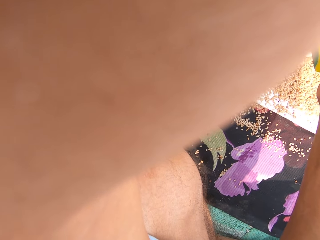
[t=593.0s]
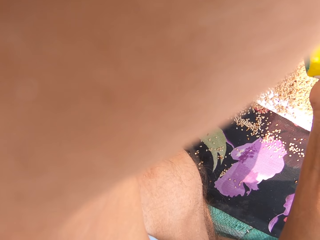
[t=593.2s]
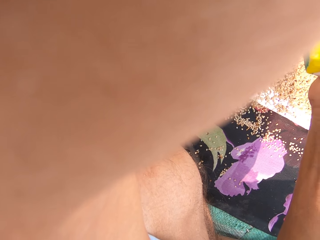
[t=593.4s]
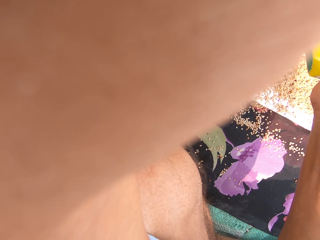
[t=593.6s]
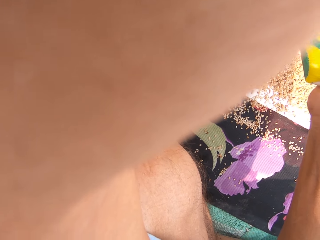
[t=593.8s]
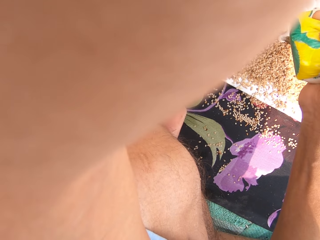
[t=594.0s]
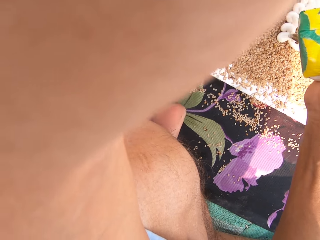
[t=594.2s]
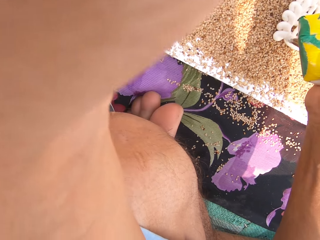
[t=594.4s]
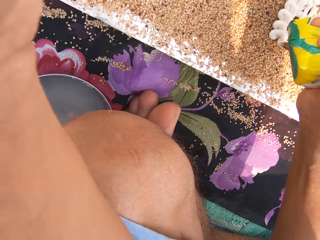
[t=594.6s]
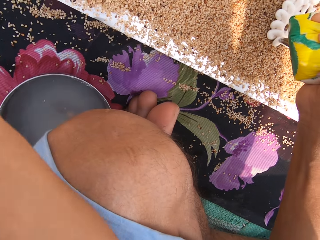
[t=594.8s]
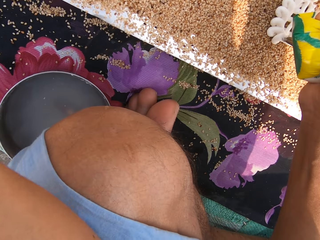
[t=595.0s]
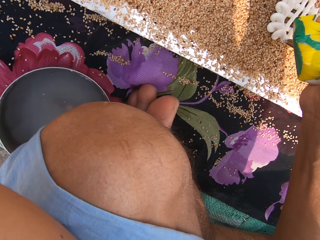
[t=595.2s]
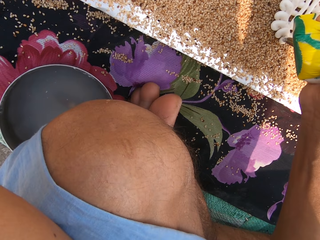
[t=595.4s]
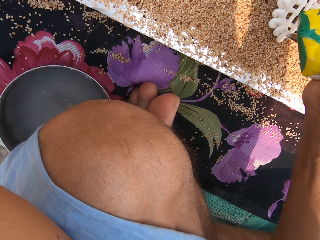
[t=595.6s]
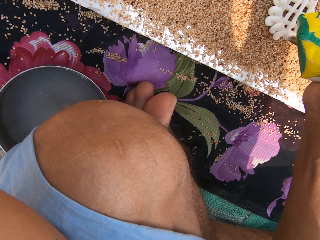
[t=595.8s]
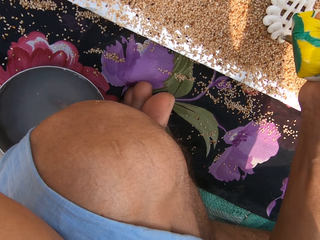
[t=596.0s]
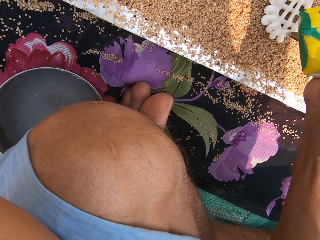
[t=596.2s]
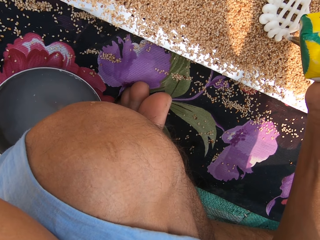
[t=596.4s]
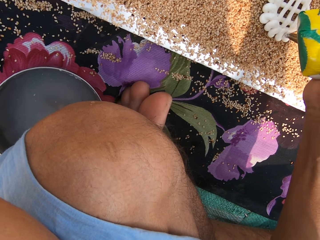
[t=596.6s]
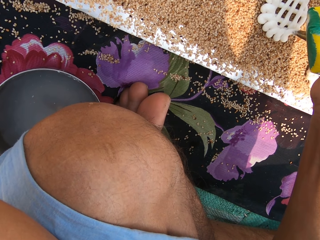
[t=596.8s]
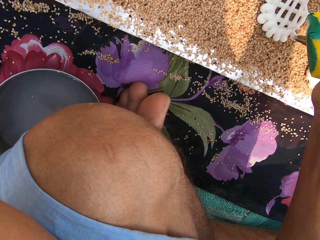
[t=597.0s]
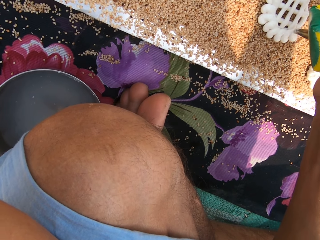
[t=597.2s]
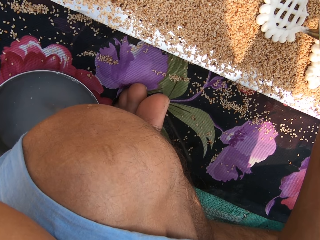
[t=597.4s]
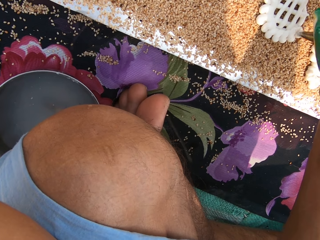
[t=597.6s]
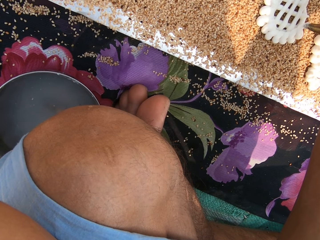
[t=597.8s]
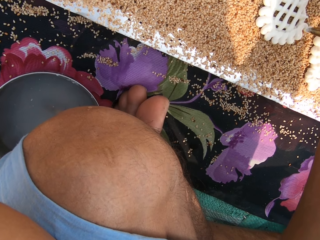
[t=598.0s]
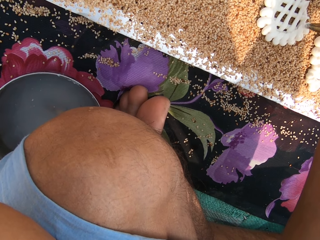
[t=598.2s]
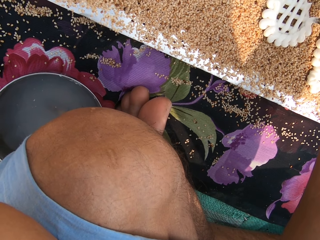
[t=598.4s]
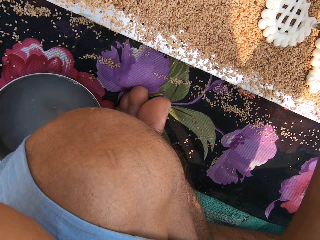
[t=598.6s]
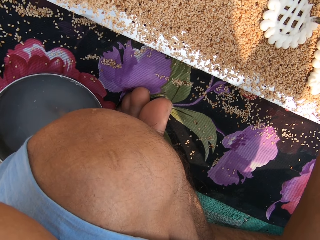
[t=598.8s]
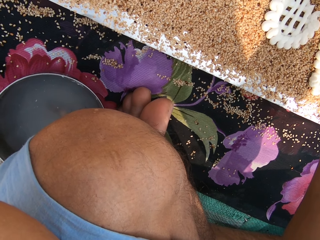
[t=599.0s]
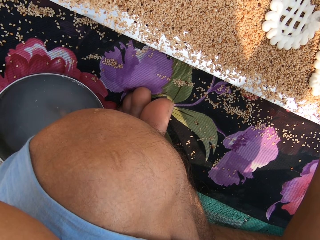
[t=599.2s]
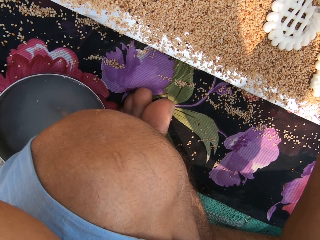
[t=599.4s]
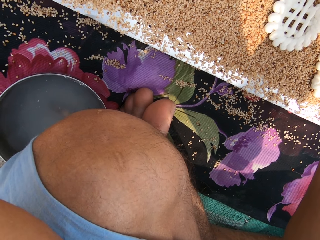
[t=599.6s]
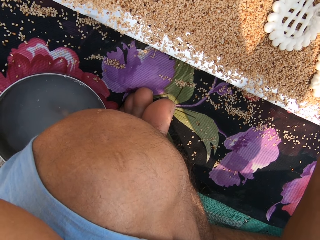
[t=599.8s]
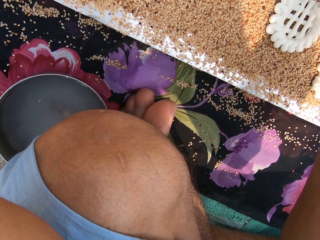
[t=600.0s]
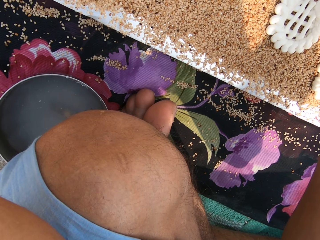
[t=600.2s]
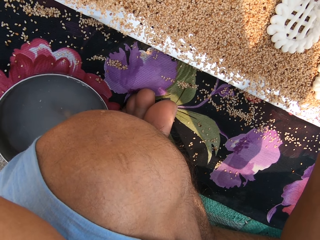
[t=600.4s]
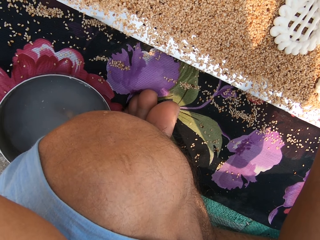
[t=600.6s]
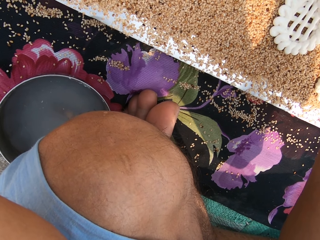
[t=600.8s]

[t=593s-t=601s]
The camera wearer converses with a woman and another woman.

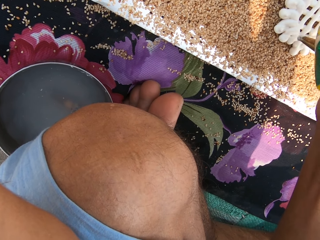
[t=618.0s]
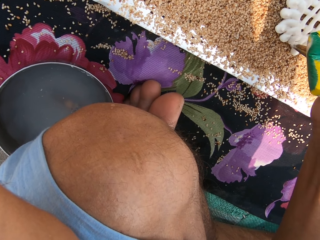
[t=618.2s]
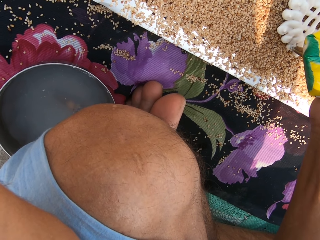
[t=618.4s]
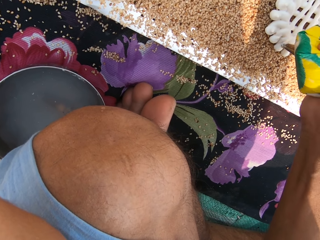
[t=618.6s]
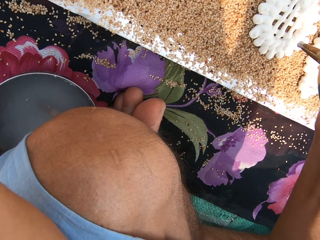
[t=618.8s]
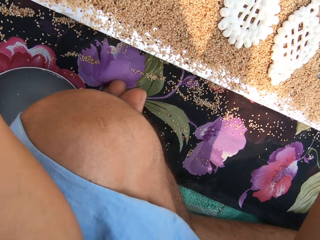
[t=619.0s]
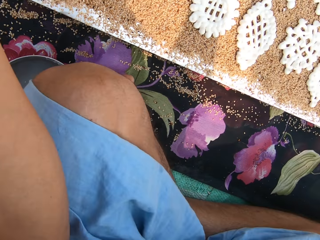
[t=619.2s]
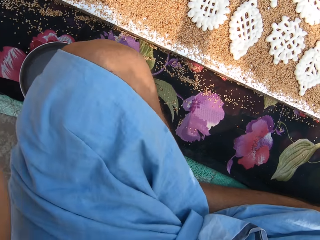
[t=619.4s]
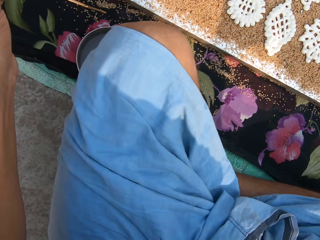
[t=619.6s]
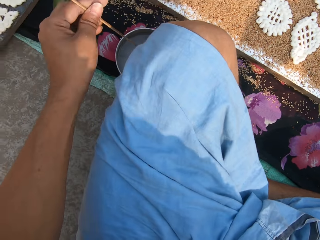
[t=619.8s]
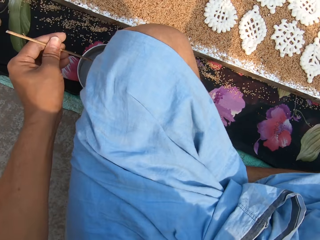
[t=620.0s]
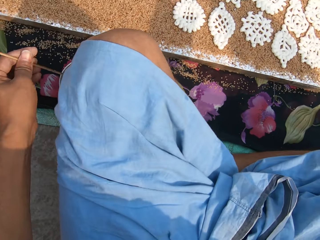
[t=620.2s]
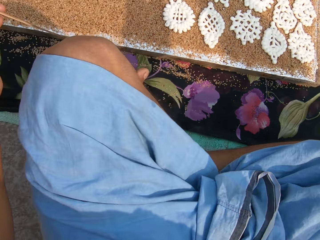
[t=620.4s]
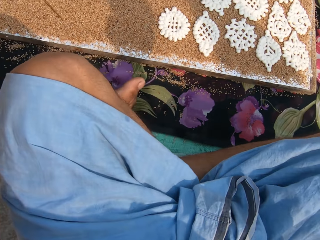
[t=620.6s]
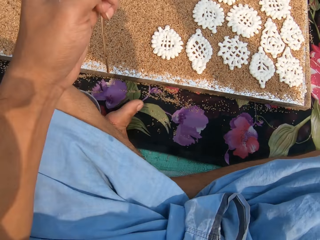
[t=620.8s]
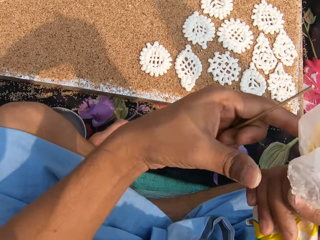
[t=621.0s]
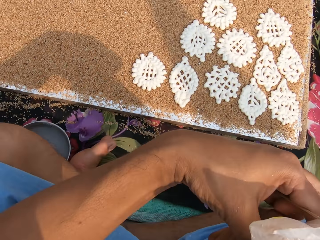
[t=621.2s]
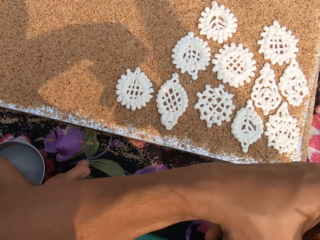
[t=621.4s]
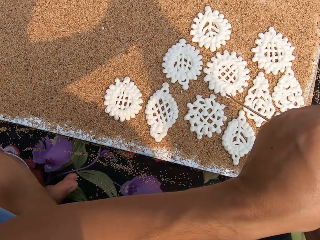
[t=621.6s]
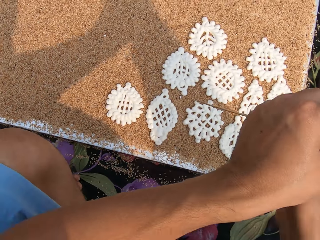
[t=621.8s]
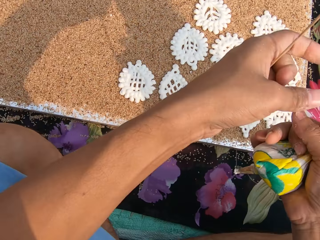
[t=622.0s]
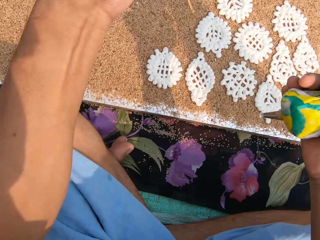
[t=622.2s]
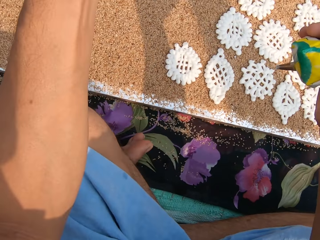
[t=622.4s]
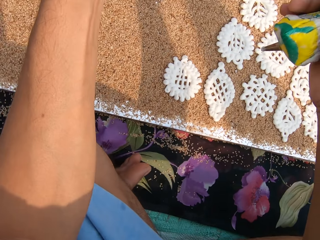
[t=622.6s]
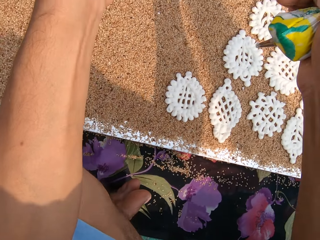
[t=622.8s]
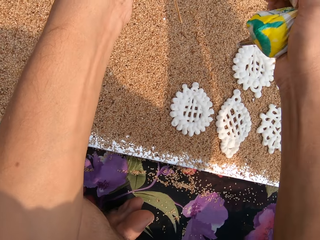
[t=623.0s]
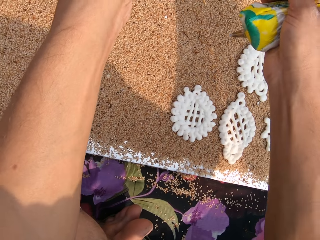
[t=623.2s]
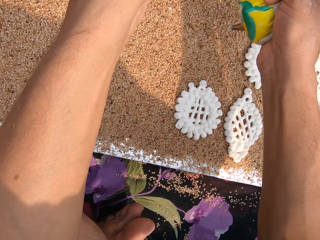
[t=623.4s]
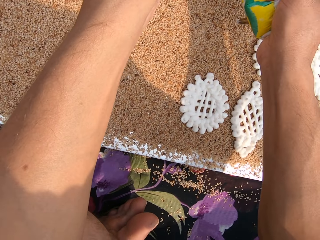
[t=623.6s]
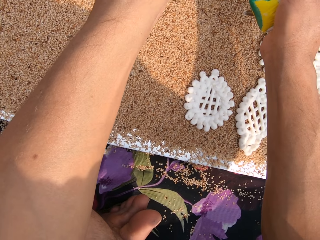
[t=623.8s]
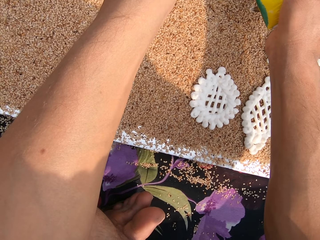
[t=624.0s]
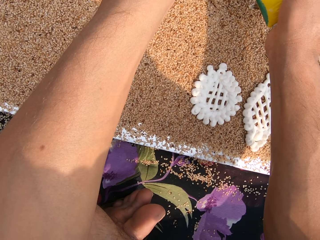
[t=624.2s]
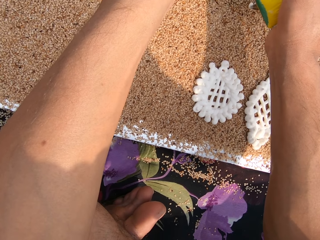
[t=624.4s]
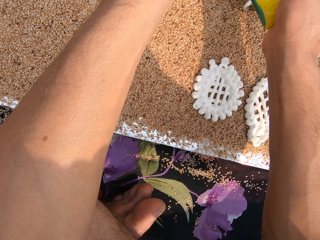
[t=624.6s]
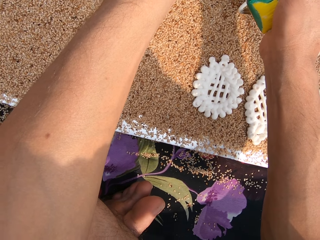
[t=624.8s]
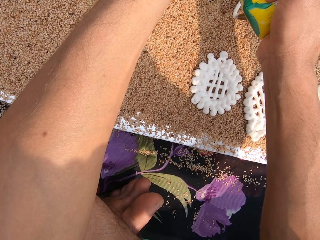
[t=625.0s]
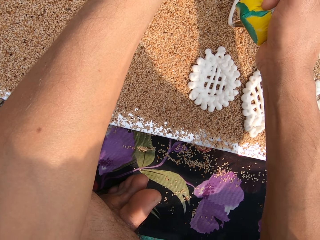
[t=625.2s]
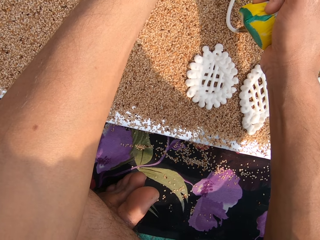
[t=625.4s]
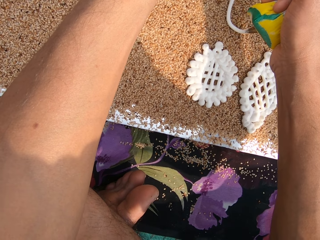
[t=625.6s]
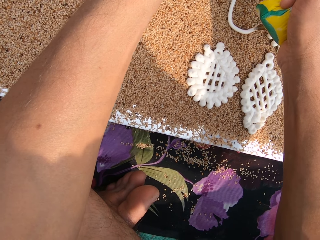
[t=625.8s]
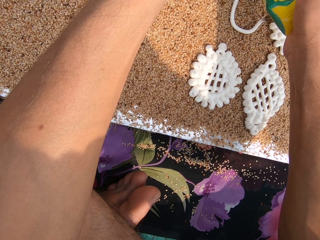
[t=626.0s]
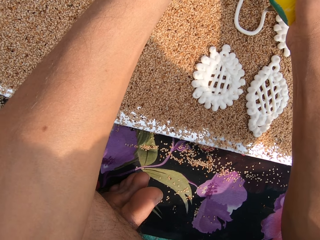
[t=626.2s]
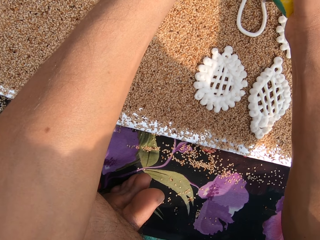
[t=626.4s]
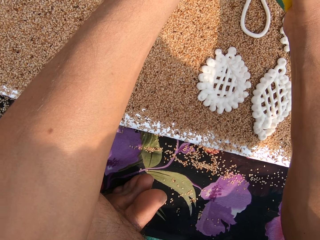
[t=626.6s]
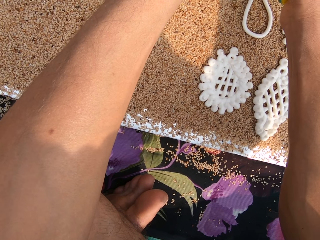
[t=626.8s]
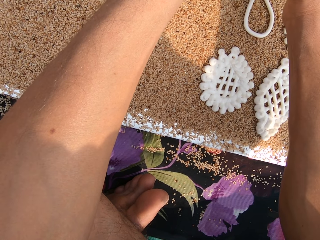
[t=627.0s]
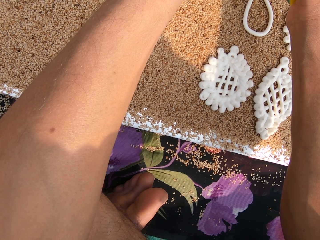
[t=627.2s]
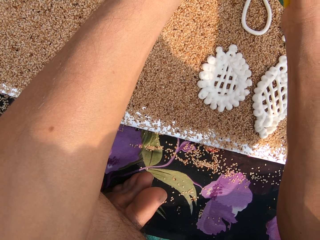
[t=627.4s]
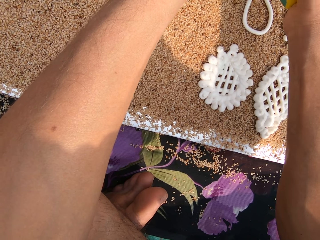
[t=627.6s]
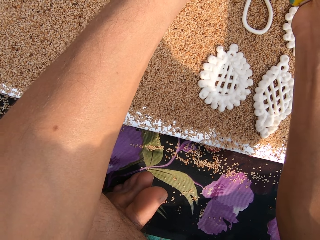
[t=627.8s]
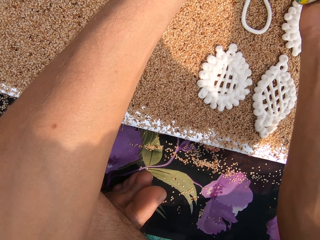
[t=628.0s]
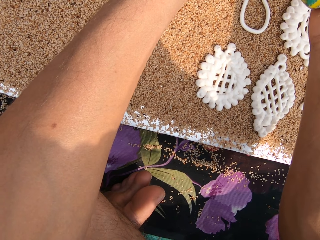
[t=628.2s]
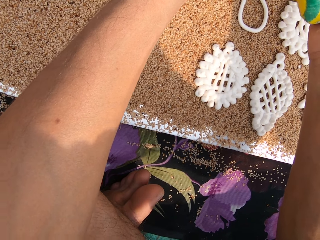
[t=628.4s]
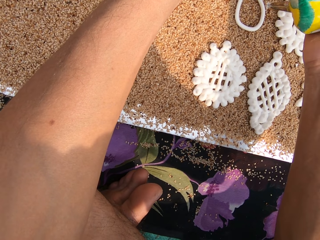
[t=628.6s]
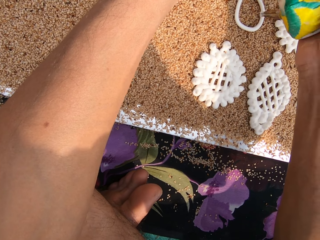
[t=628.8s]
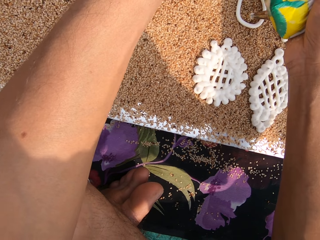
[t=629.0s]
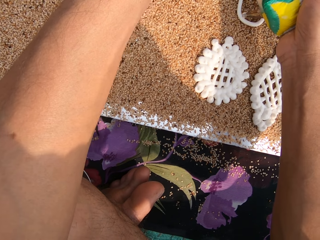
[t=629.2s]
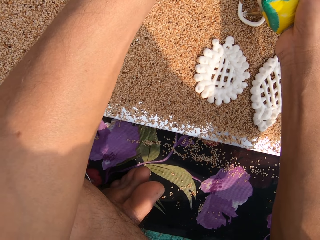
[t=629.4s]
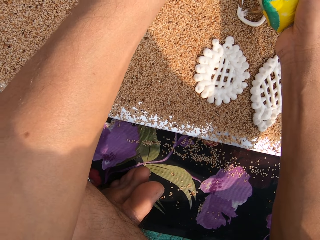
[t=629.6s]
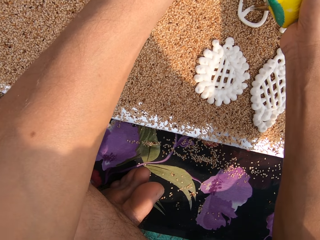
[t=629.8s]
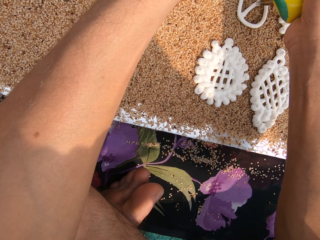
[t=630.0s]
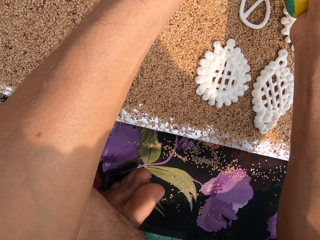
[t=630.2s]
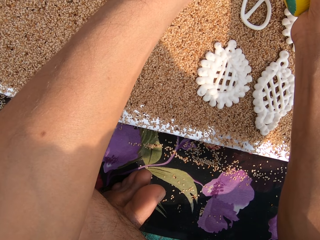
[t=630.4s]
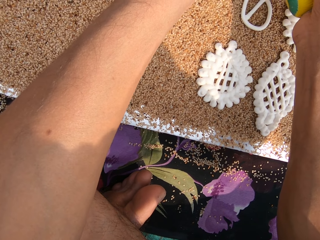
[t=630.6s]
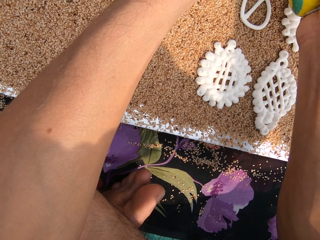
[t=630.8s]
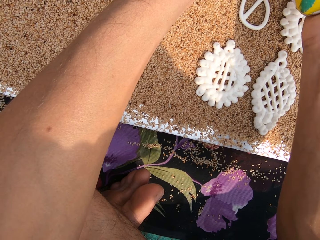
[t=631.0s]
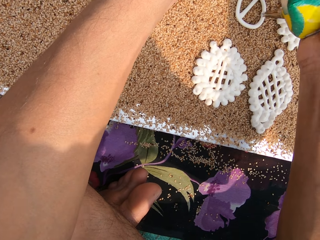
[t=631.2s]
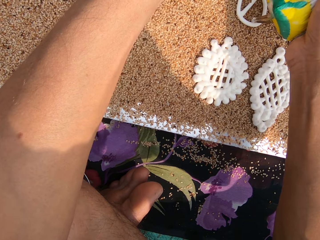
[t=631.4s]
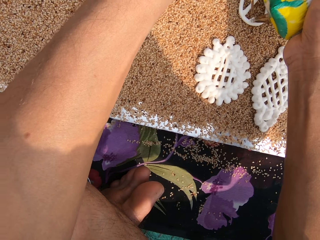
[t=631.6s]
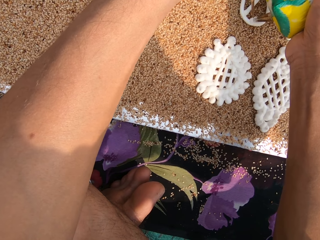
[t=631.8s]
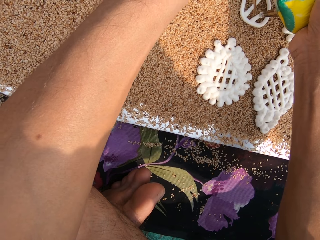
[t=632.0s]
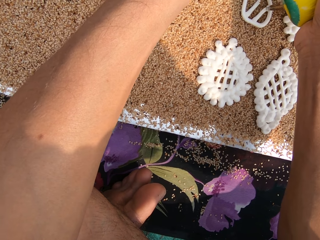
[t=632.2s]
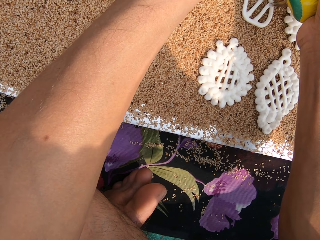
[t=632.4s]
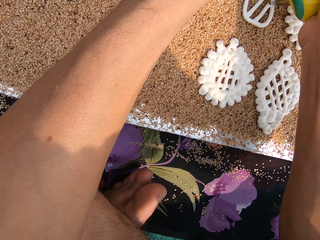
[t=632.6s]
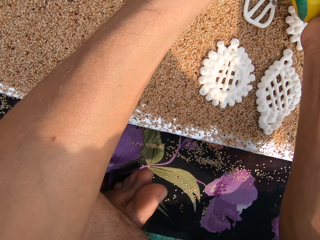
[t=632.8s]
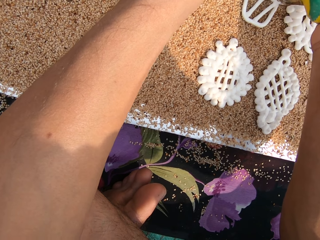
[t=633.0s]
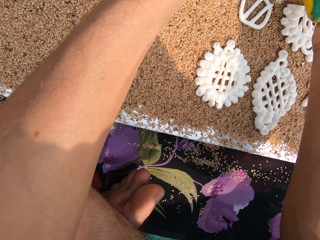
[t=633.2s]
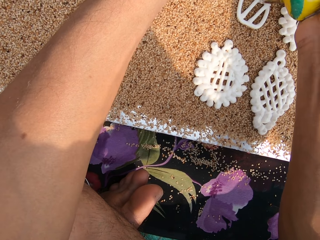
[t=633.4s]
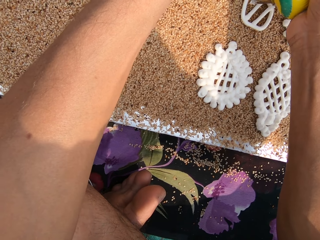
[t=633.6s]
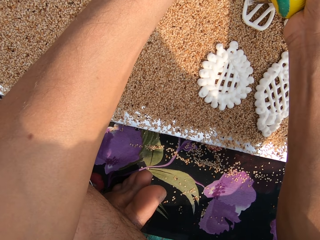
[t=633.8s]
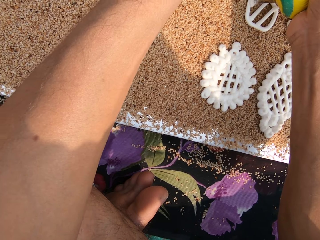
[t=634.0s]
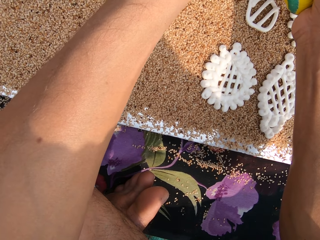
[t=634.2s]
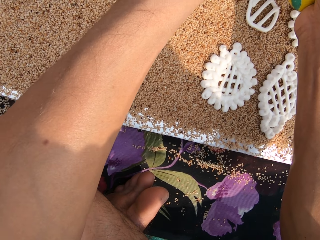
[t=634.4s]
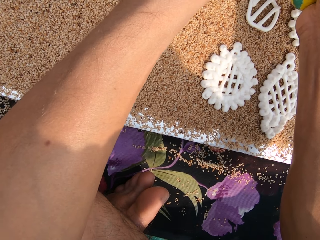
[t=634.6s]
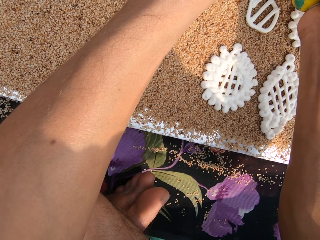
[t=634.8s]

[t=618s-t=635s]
The camera wearer dips the chopstick into the bowl of water on the ground with her left hand. She tightens the piping bag with both hands. She creates a flower shape with the white paste or dough. She squeezes the dough from the piping bag in her right hand on the poppy seeds on the table. She cuts the dough from the piping bag with the chopstick in her left hand. She squeezes the dough from the piping bag in her right hand on the poppy seeds on the table.
